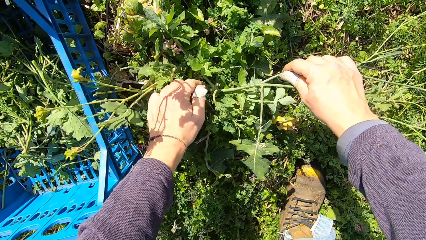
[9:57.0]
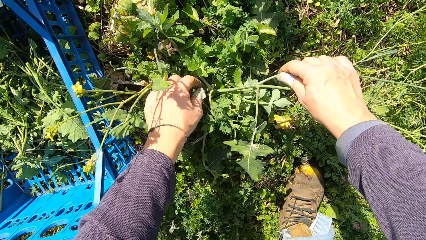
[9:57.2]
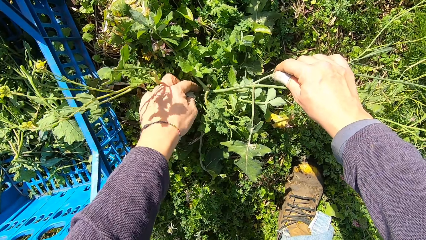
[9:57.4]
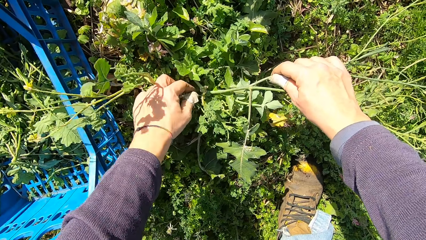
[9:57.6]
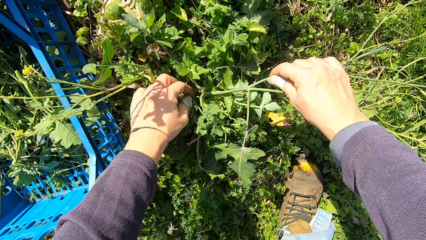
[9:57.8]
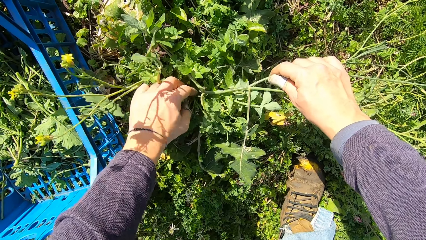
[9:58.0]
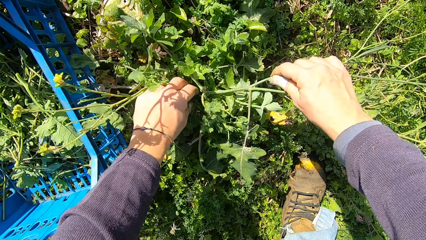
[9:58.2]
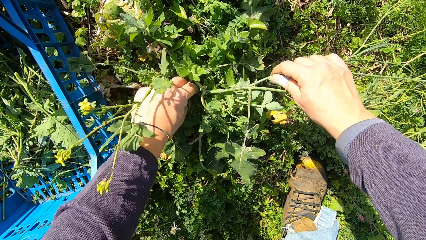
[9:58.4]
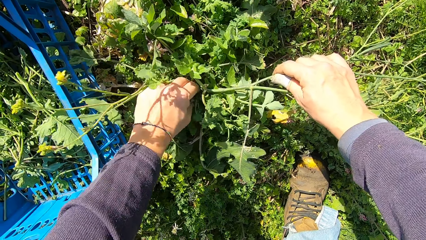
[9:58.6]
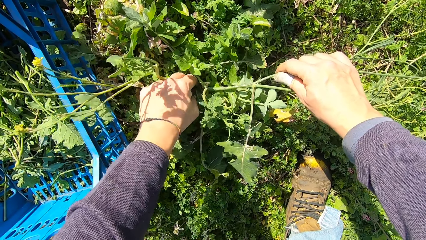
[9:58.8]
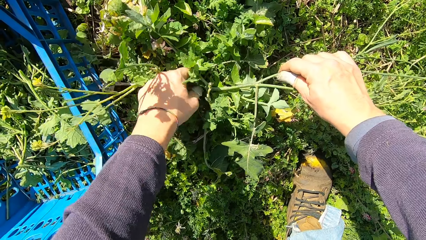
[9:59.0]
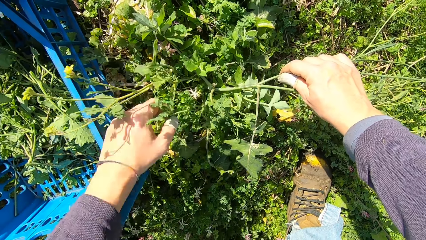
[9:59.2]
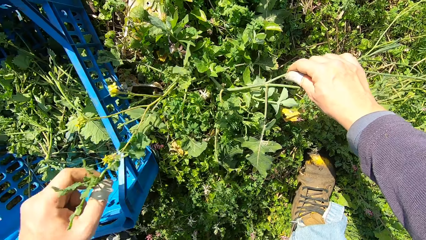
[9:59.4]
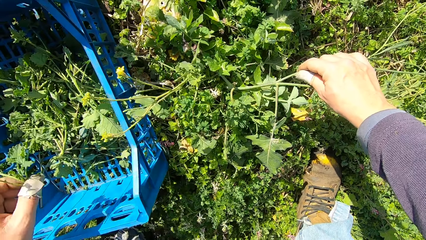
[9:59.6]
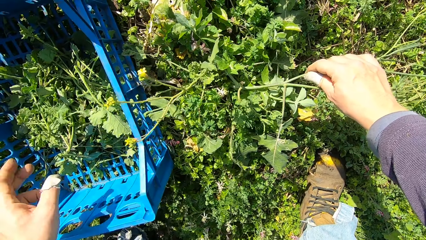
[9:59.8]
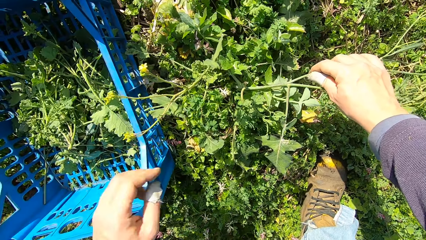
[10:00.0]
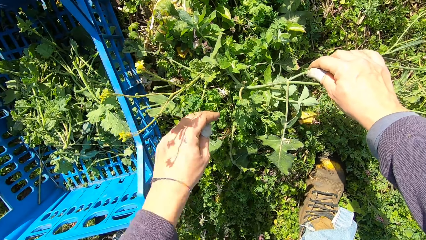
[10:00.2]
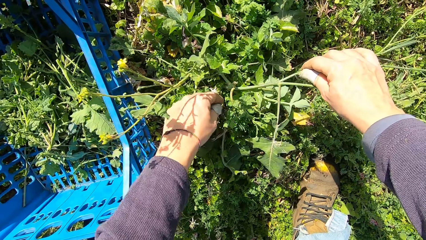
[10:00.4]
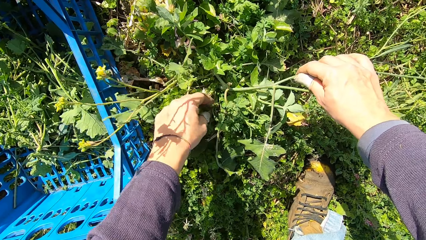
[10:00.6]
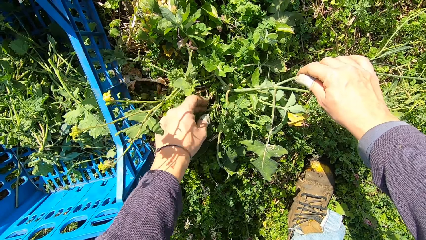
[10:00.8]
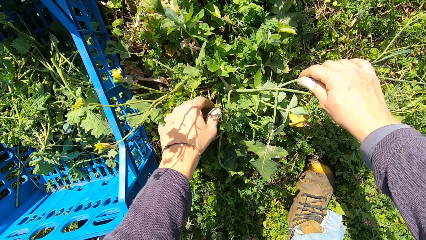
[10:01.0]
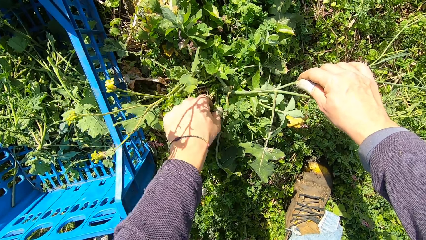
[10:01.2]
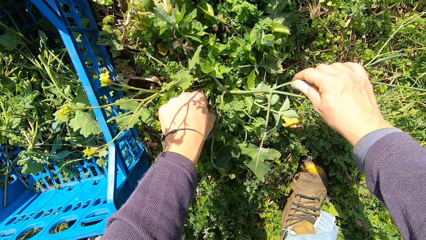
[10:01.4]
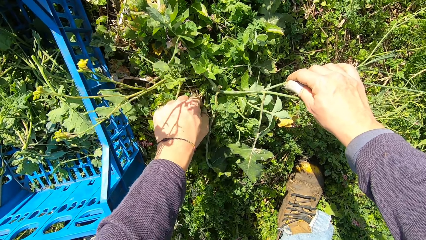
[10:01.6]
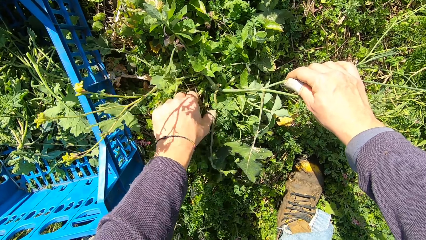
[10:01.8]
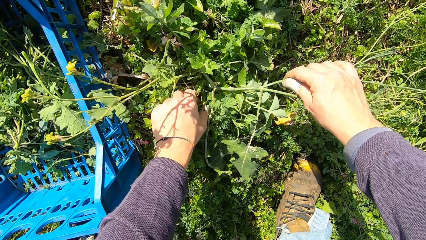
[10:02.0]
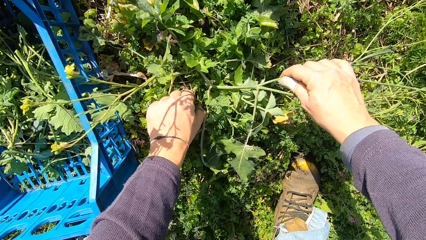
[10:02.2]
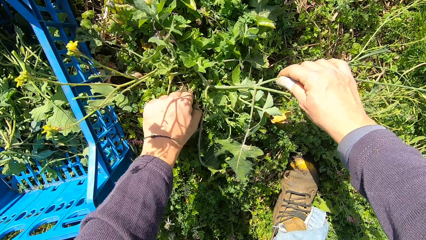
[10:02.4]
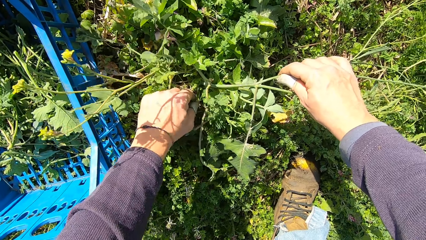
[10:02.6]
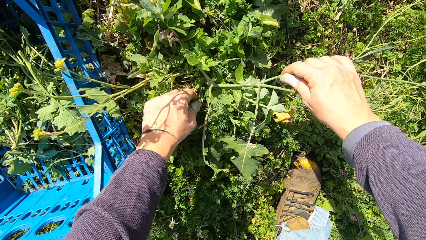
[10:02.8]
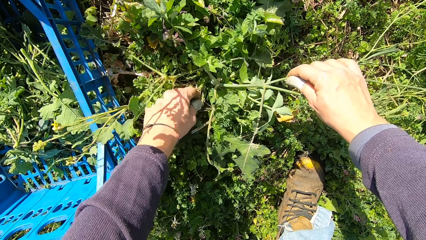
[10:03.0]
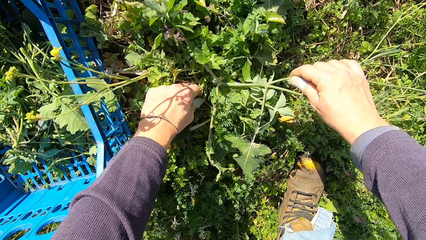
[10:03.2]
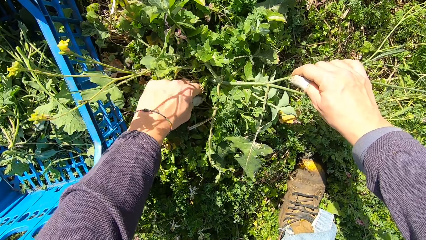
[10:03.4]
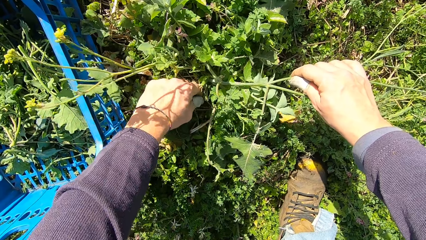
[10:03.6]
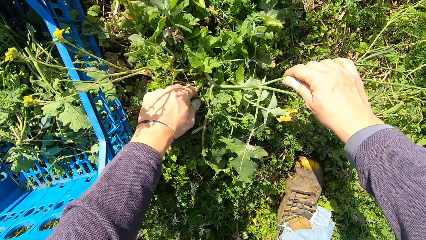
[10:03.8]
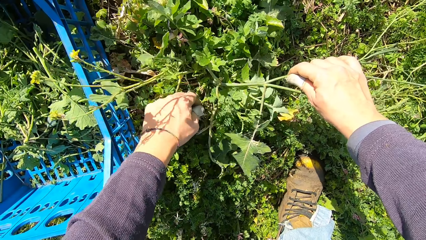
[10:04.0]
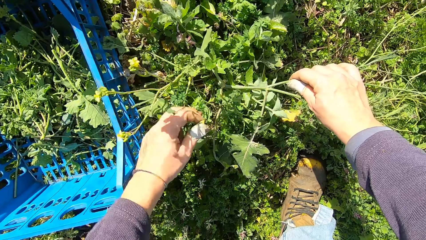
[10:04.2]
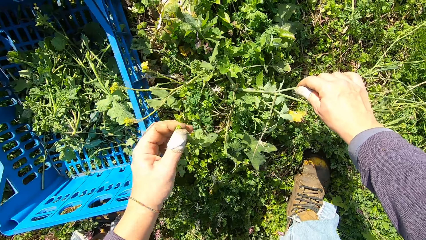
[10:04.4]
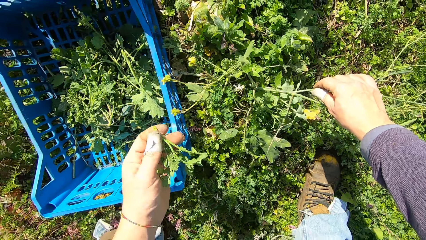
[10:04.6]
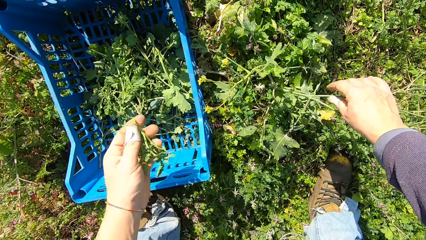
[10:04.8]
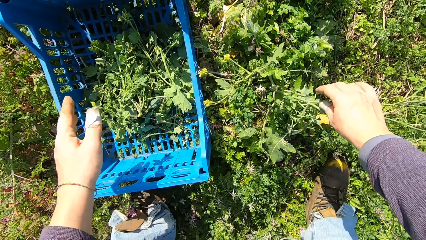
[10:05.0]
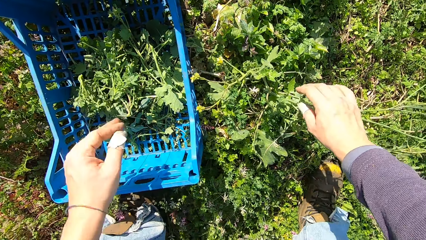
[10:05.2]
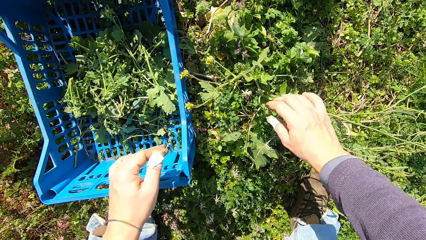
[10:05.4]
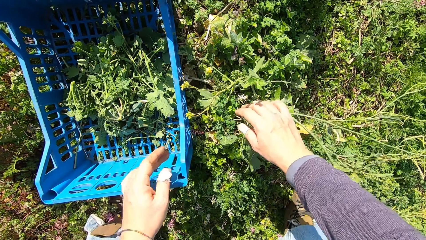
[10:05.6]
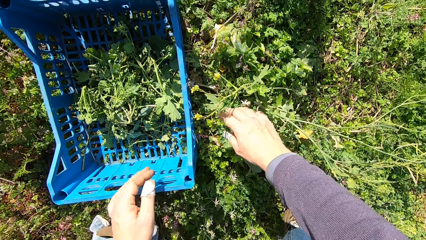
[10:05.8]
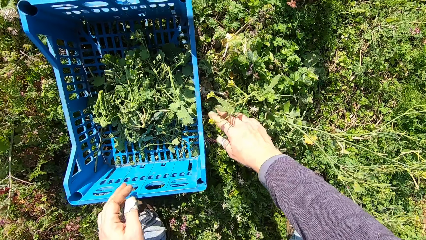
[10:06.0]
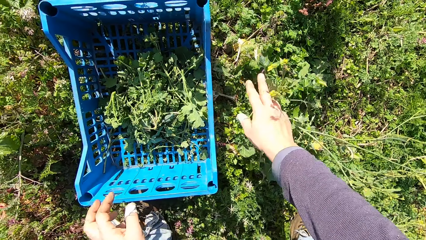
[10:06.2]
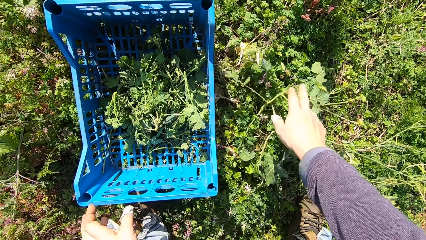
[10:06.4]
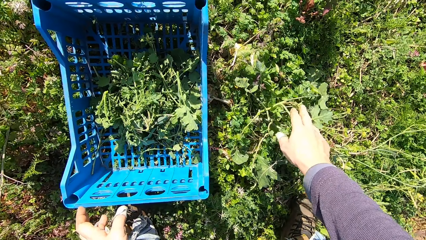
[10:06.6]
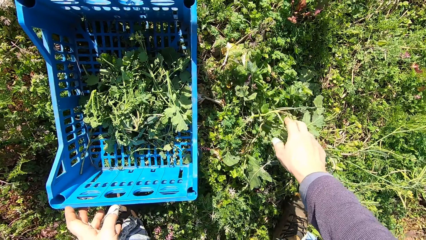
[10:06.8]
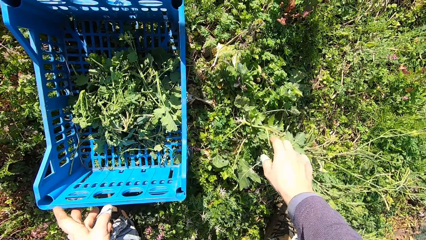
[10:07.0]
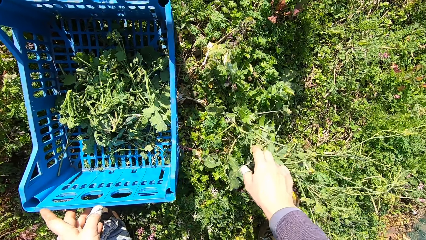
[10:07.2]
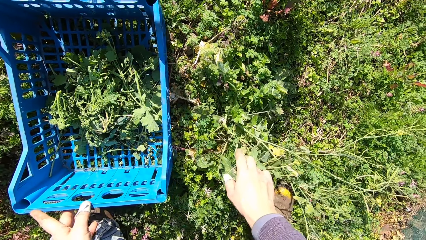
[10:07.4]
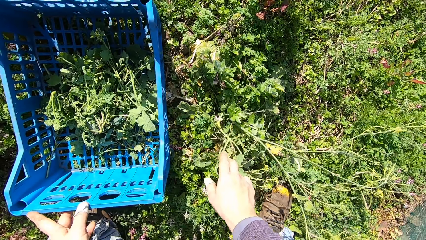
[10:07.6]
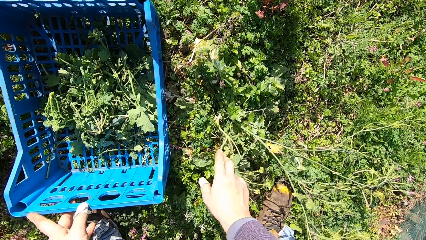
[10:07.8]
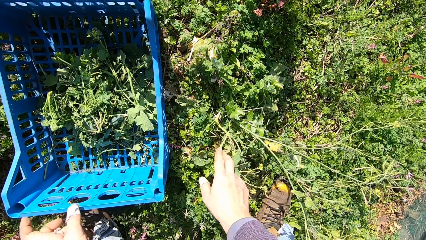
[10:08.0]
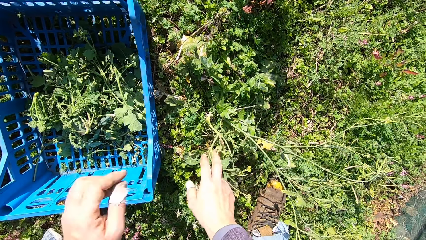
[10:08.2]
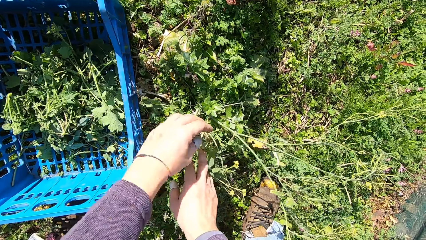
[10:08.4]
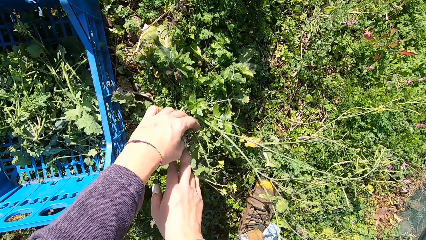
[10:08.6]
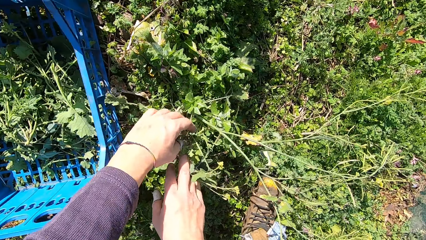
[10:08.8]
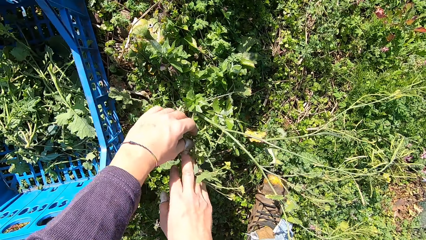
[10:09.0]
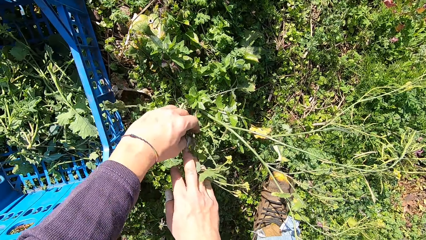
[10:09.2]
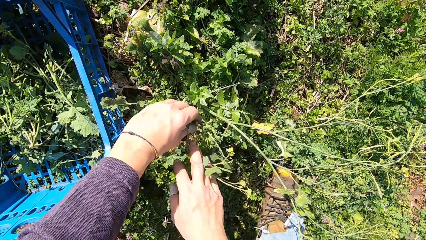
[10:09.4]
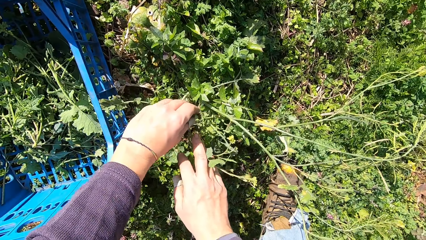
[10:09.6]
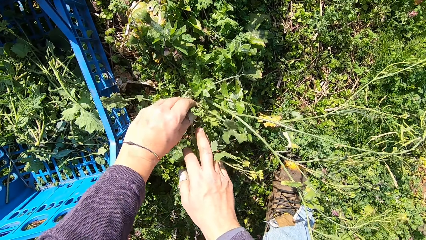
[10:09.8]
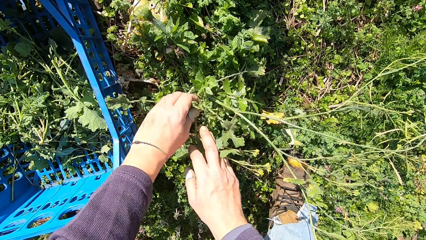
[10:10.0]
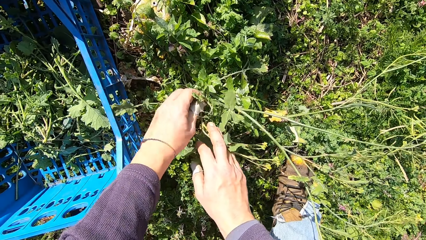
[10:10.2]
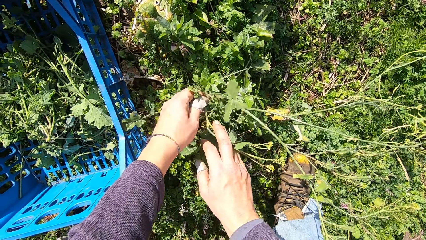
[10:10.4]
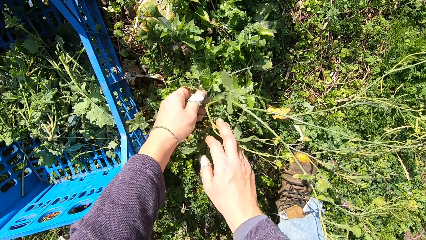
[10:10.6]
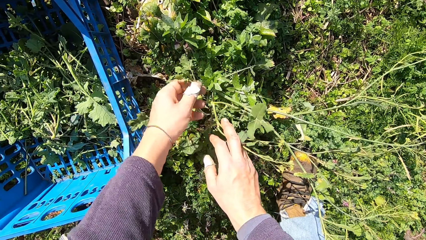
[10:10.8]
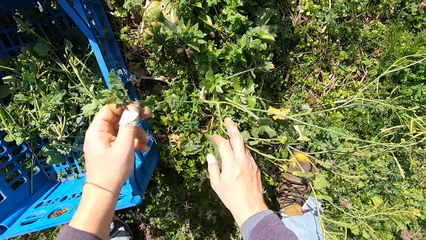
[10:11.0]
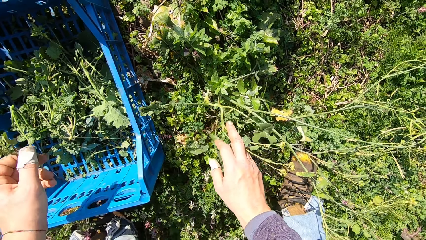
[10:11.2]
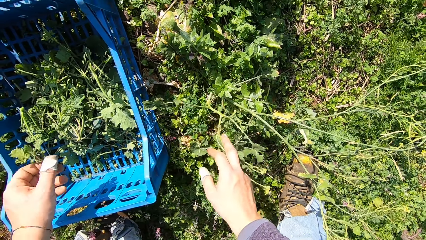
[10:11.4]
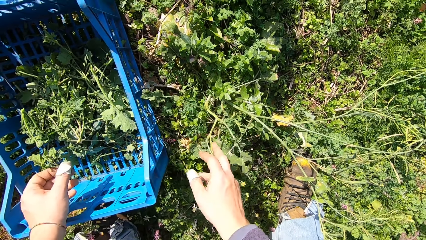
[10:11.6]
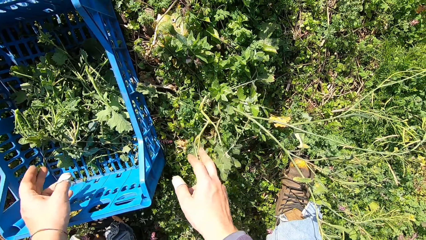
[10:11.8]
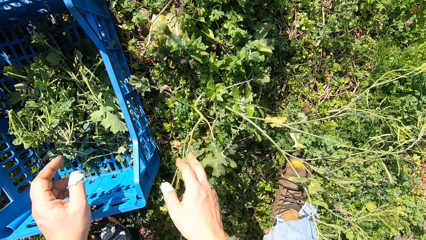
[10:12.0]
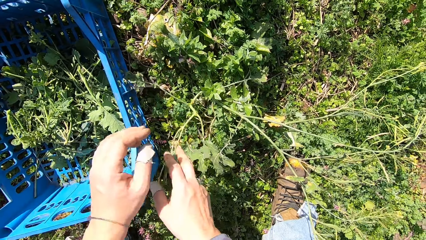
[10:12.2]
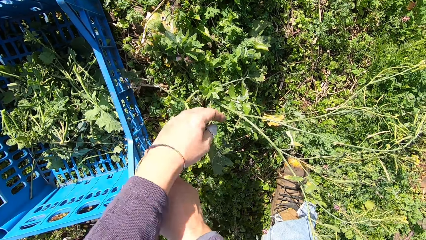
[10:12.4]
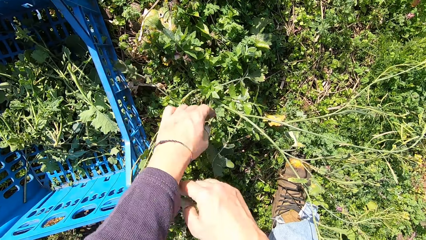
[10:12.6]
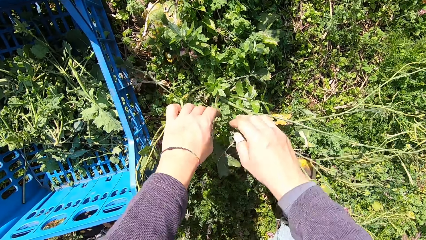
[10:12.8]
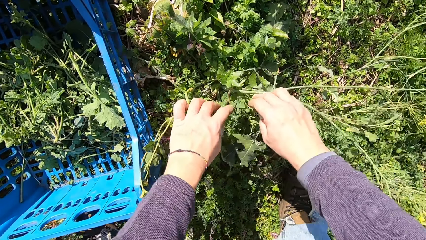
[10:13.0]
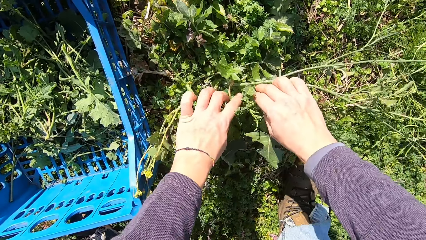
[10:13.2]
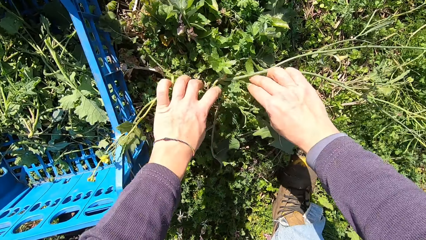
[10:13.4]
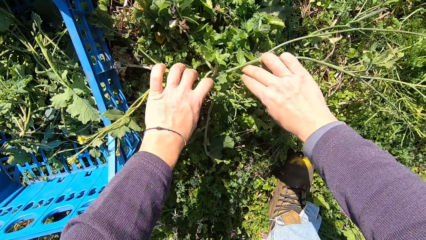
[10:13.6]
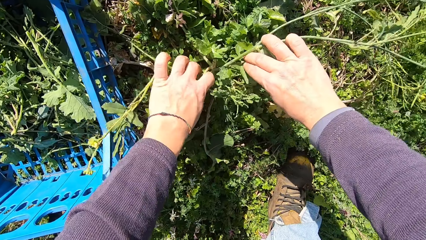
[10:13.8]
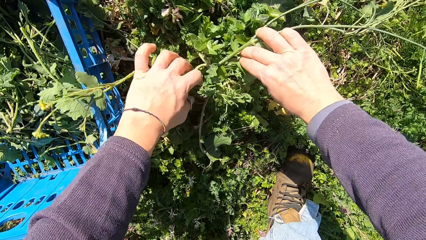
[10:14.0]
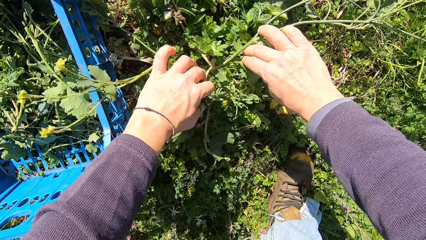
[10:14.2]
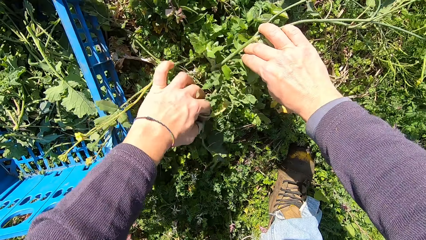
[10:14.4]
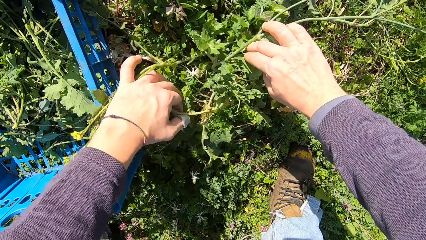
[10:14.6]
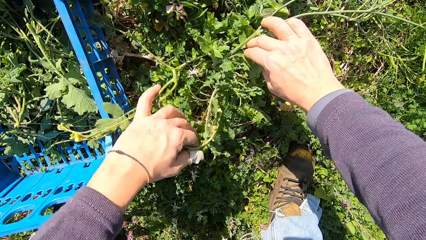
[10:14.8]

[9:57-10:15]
The camera wearer handles a dandelion plant. He cuts a stem from the plant with his hand. He picks the dandelion plant. He drops the stem in the basket. He handles the dandelion plant. He cuts a stem from the plant with his hand. He picks the dandelion plant. He drops the stem in the basket. He handles the dandelion plant. He picks the dandelion plant. He cuts a stem from the plant with his hand. He drops the stem in the basket. He handles the dandelion plant. He removes a stem from the plant.
